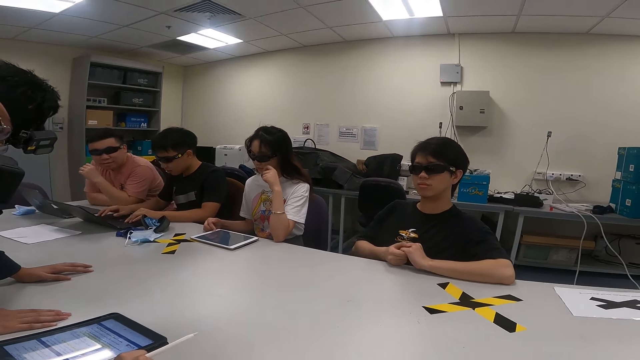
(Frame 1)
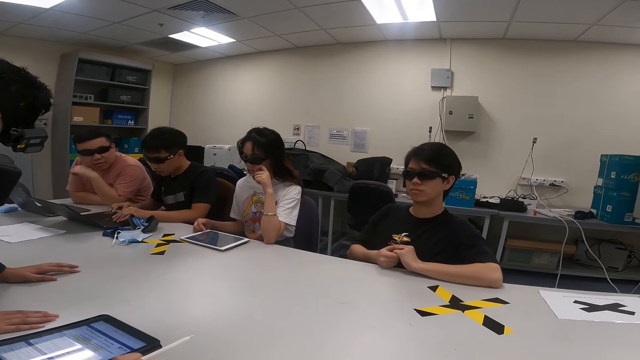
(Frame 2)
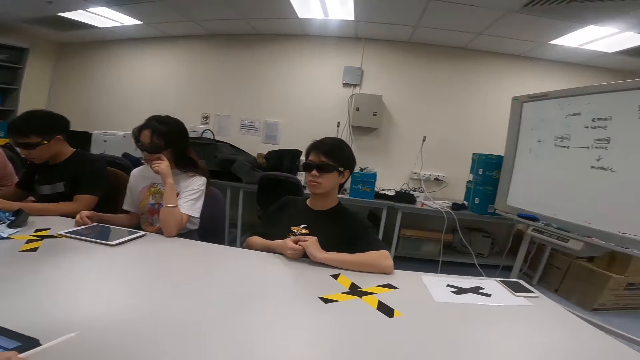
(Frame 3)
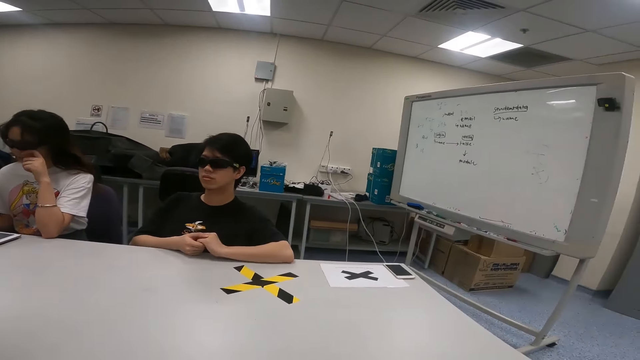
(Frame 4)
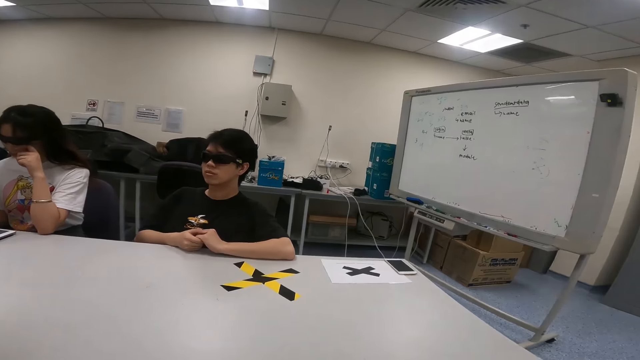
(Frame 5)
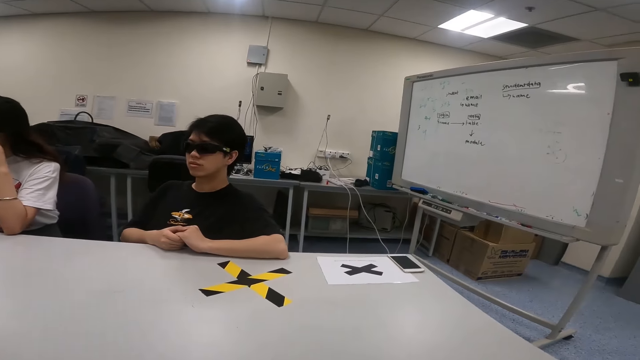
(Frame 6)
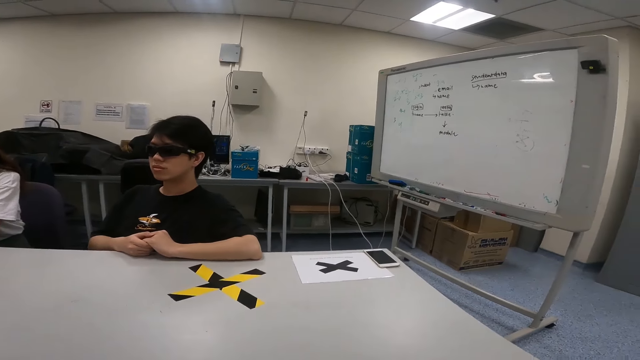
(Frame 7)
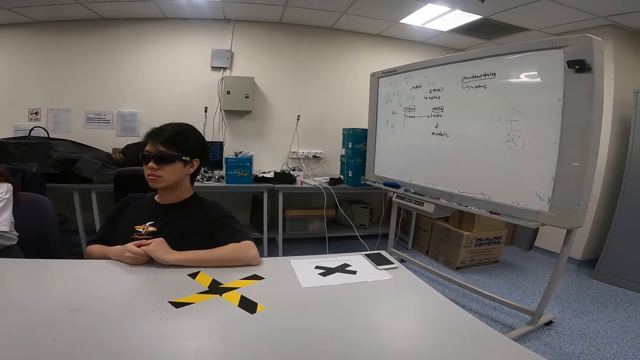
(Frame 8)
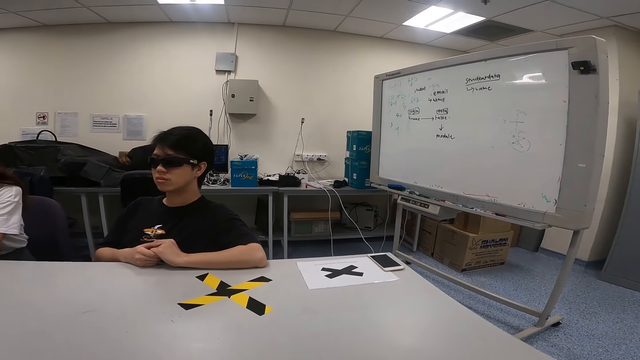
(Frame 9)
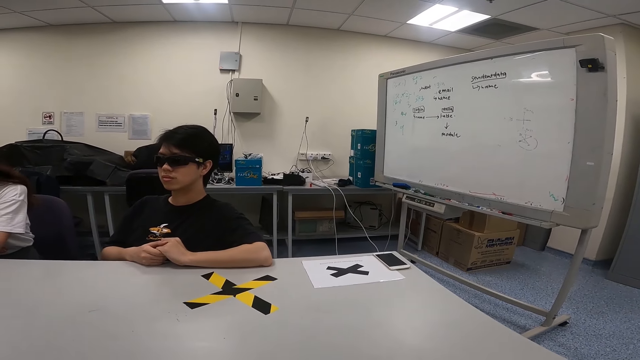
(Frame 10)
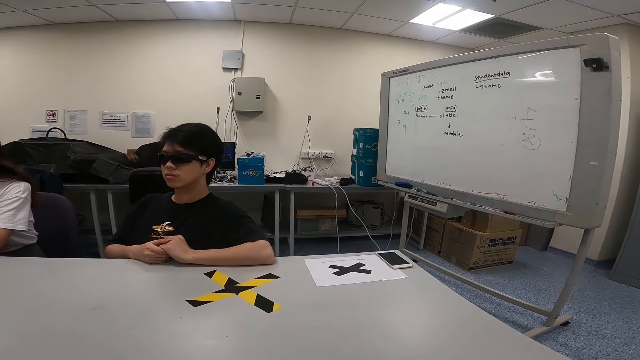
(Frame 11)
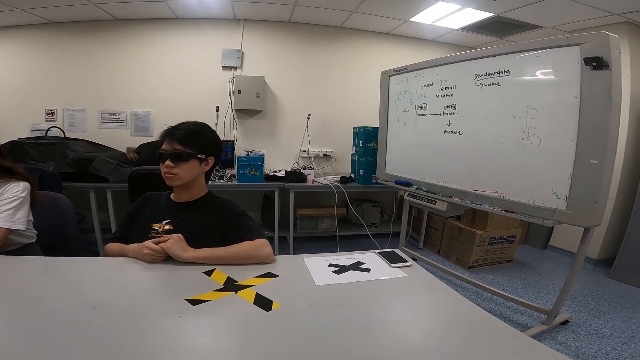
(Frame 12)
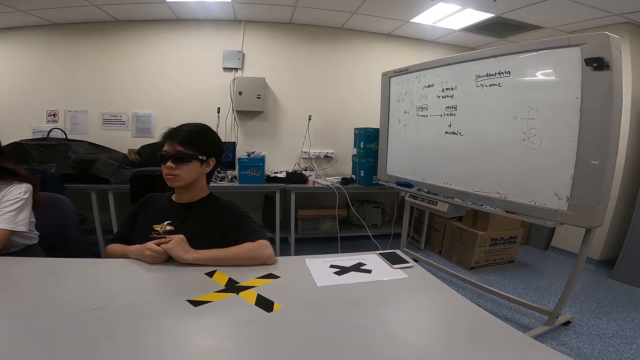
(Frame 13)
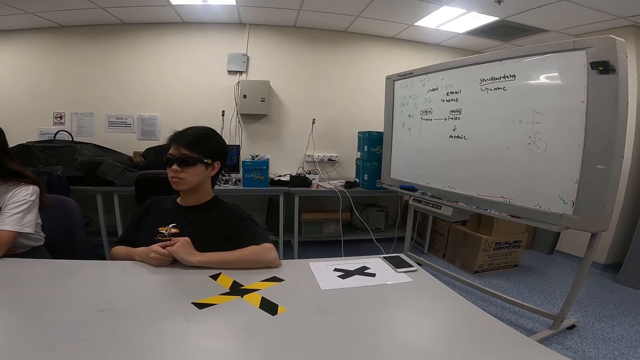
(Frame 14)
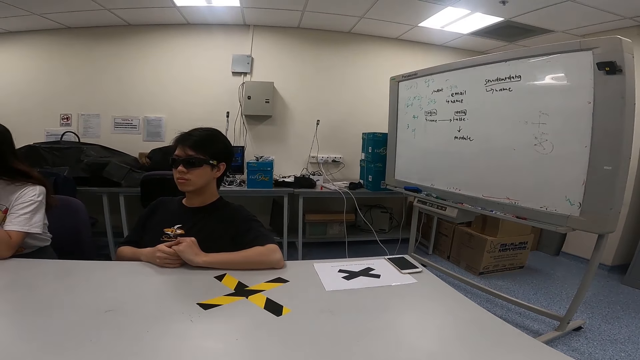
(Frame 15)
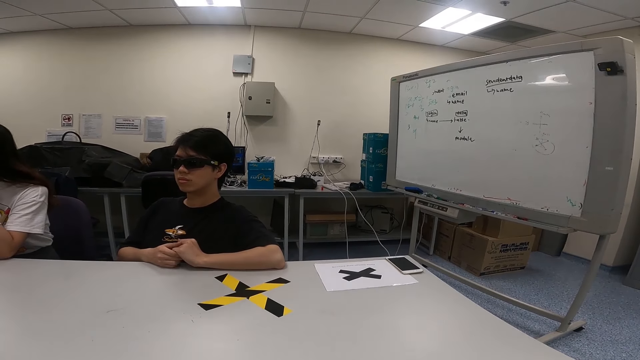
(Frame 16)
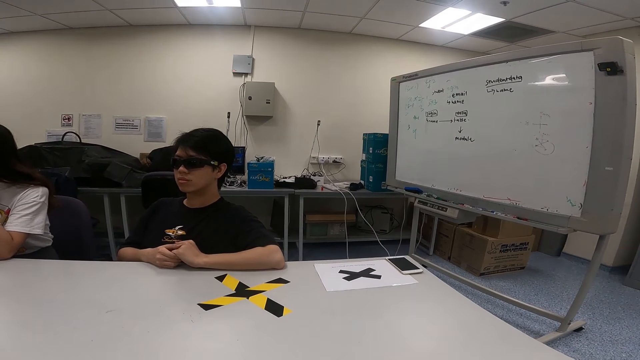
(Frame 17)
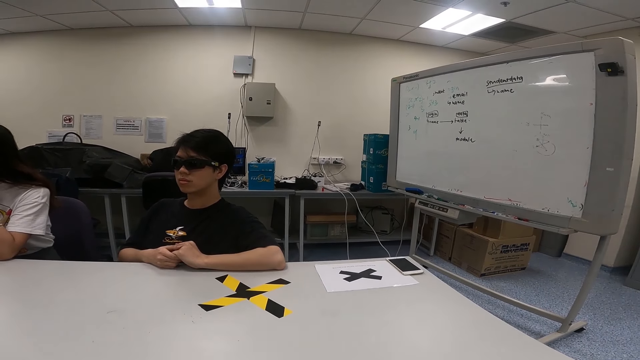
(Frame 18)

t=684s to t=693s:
A person leans on the table.

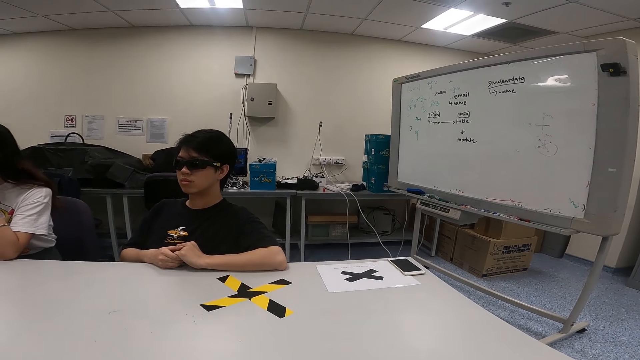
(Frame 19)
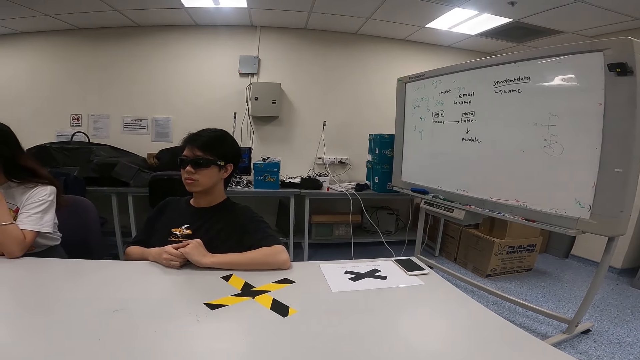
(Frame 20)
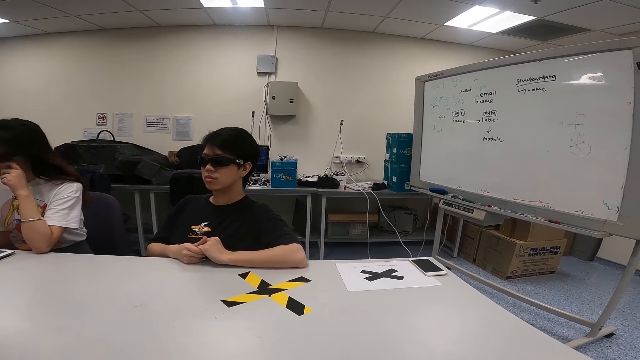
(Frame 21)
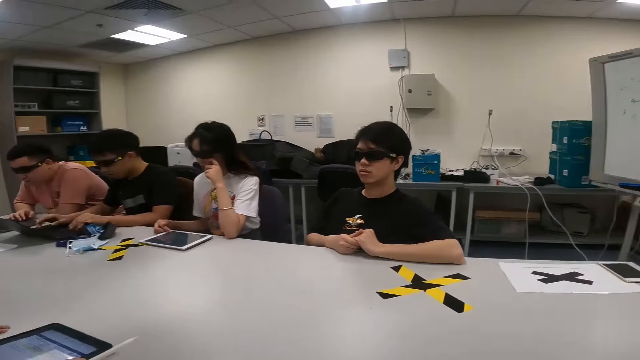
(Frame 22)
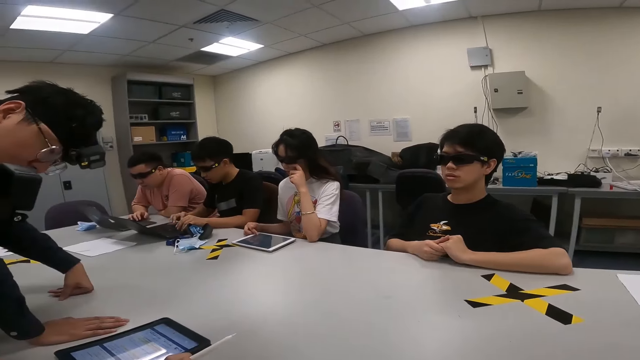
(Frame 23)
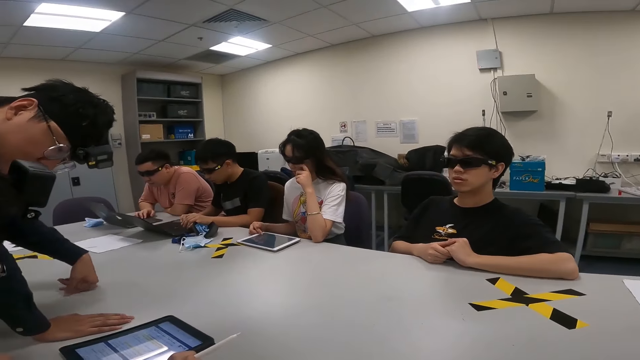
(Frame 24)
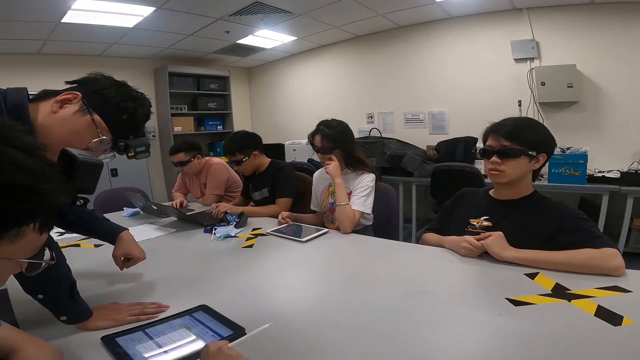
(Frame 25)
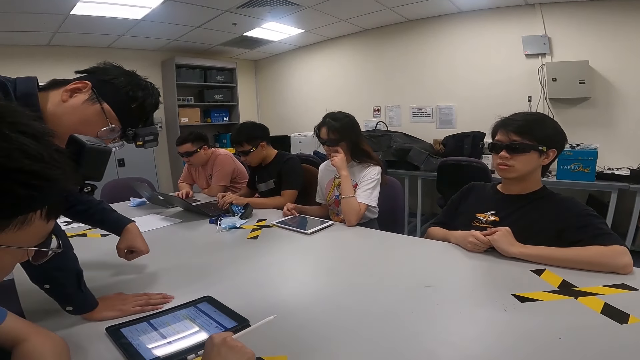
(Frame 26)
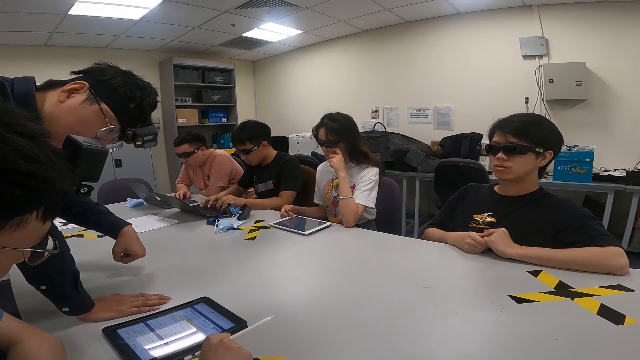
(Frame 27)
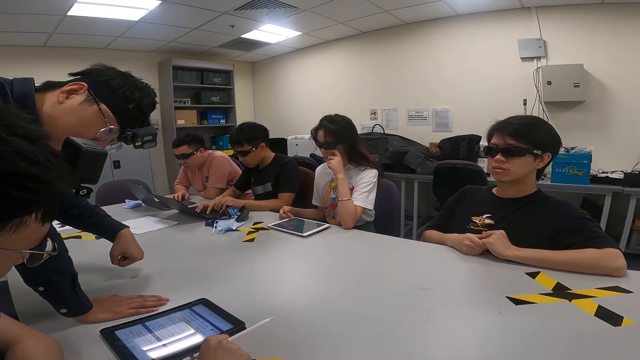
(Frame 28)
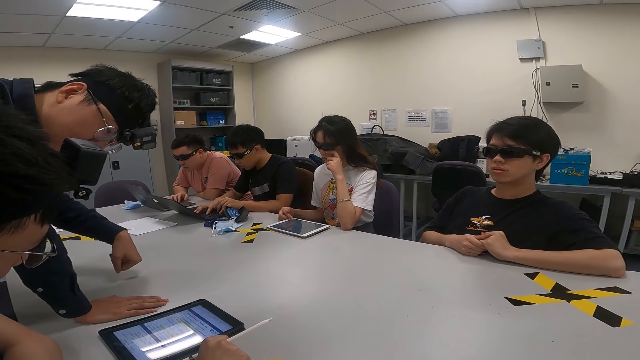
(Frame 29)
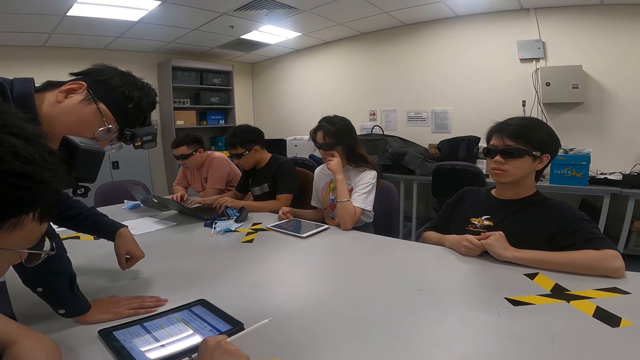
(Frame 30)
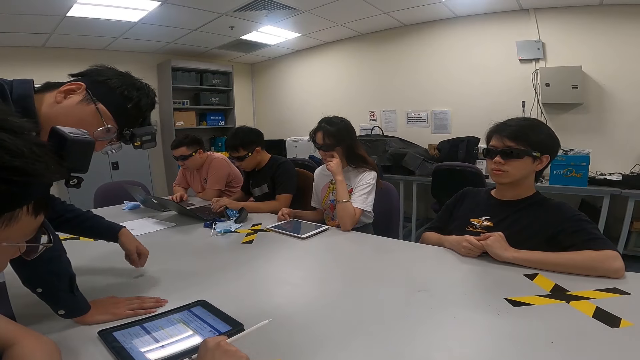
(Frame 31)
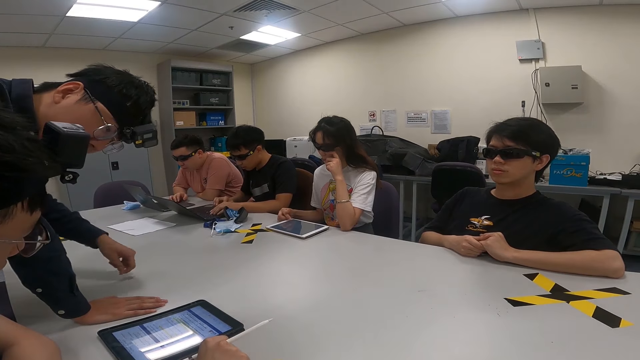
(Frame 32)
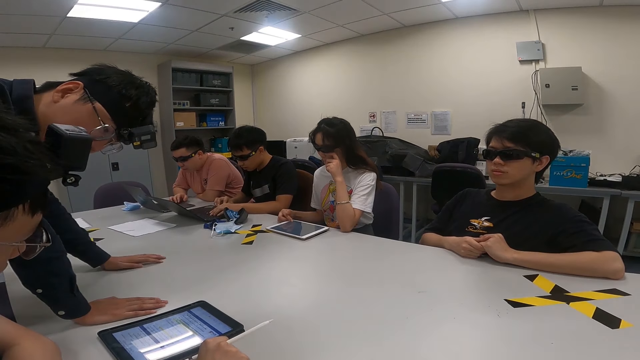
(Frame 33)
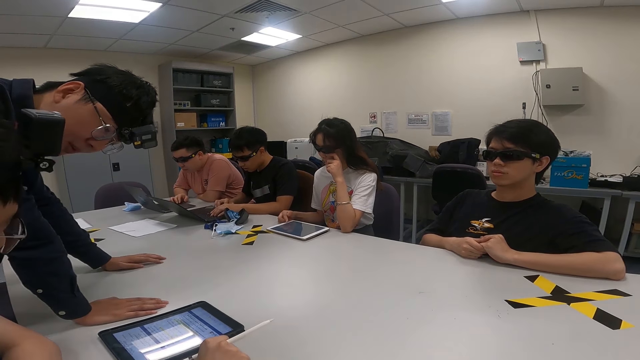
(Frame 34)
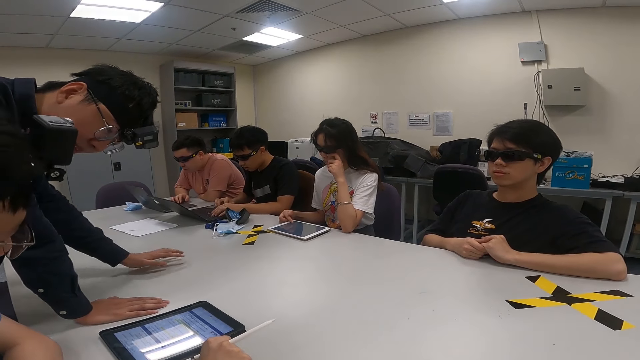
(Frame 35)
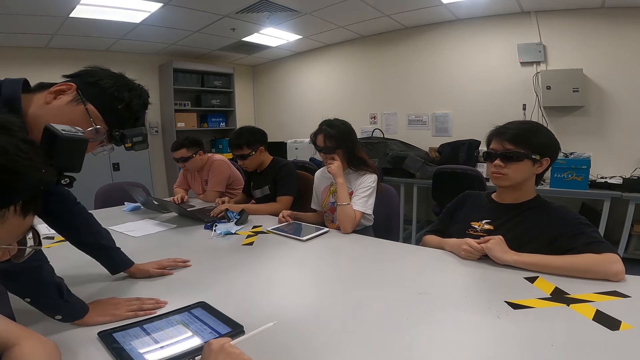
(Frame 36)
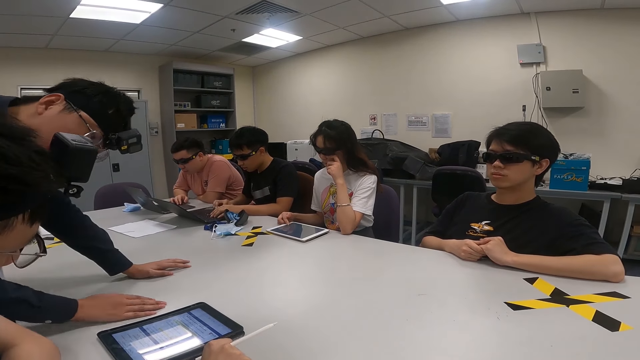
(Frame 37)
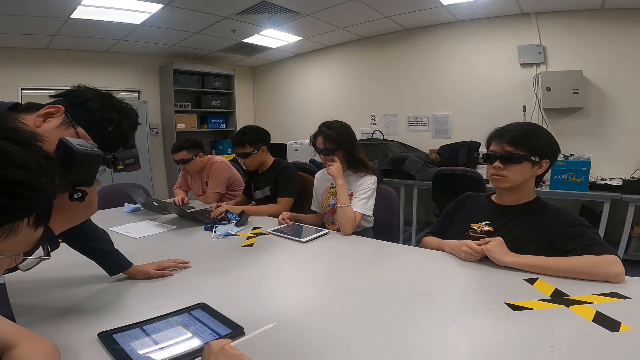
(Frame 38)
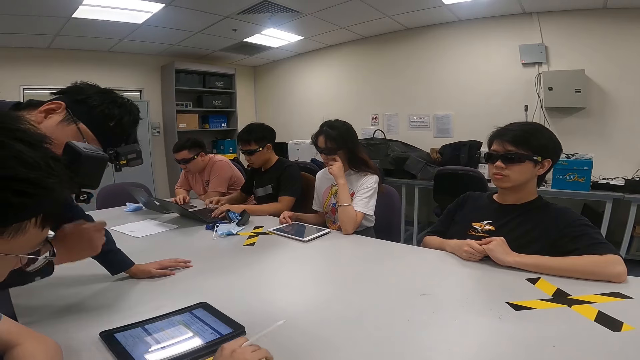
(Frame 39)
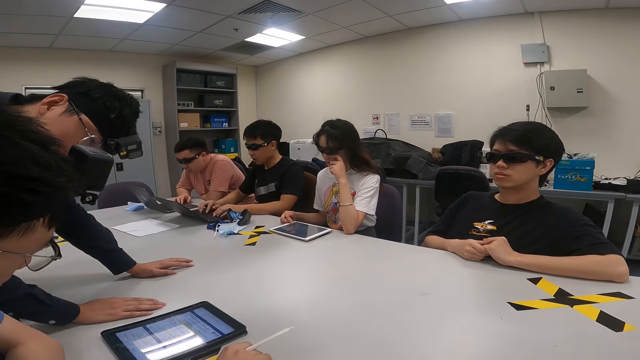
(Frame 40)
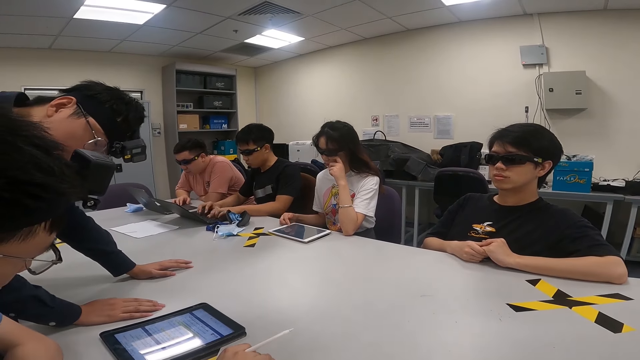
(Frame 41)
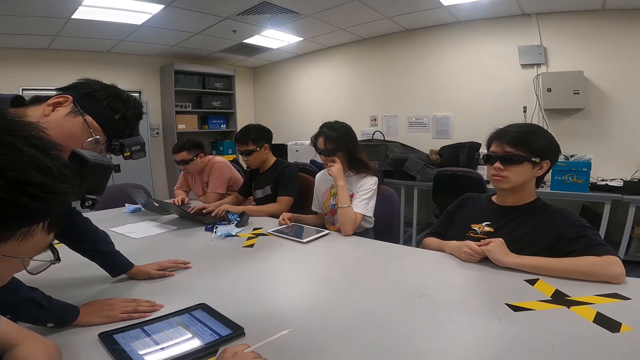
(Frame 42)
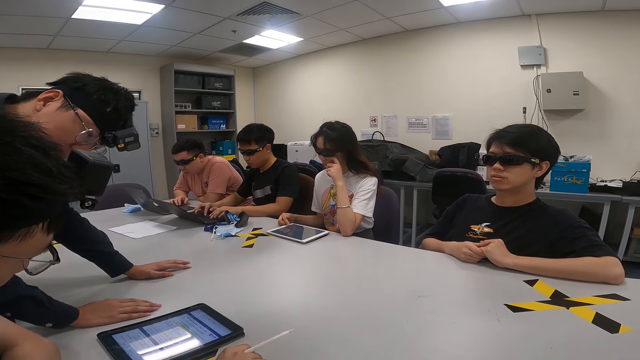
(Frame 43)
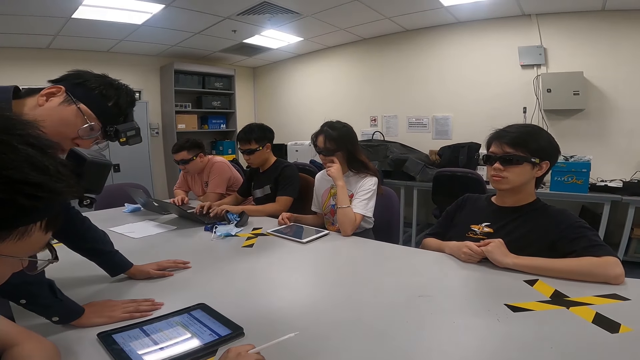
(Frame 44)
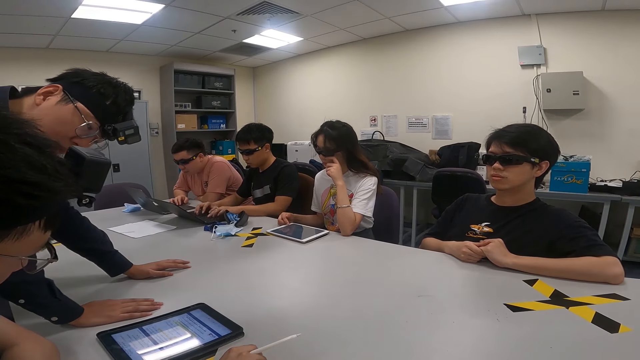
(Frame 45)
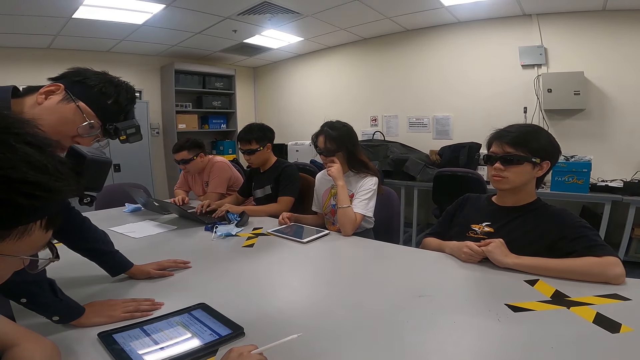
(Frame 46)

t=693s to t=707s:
A person operates the laptop. Another person moves the hand, touches the mouth and holds the table.
